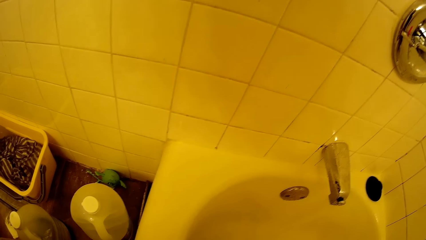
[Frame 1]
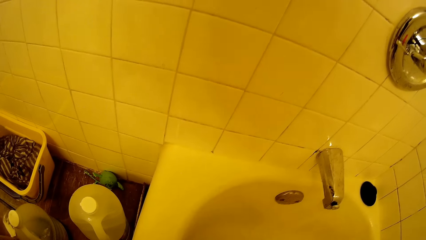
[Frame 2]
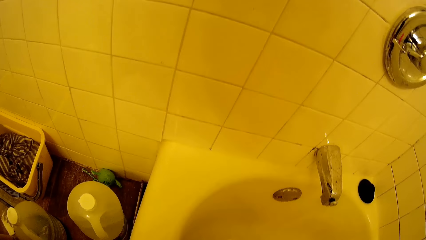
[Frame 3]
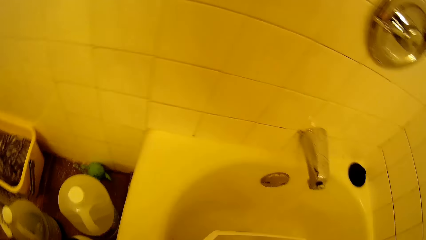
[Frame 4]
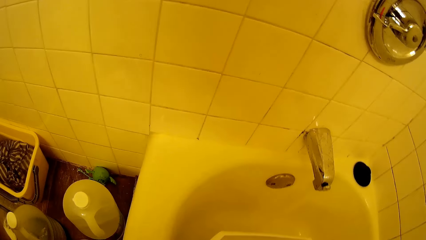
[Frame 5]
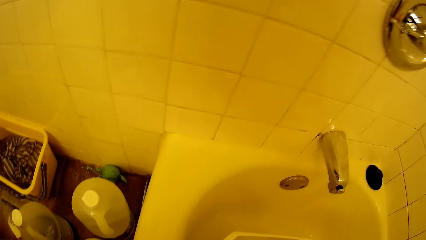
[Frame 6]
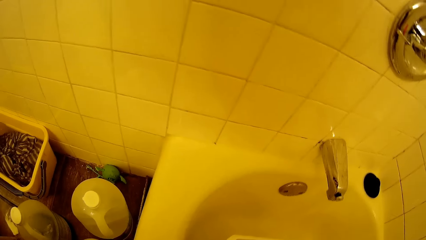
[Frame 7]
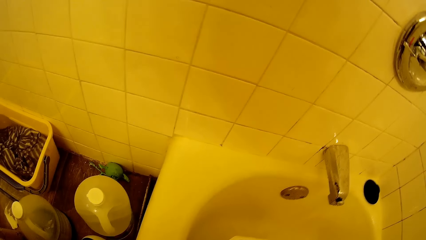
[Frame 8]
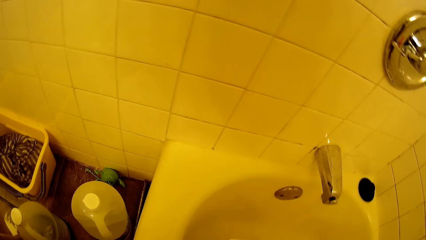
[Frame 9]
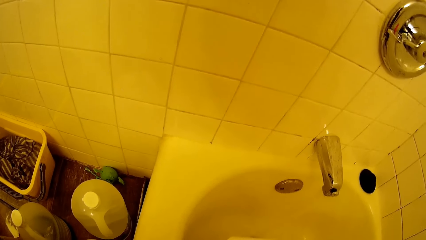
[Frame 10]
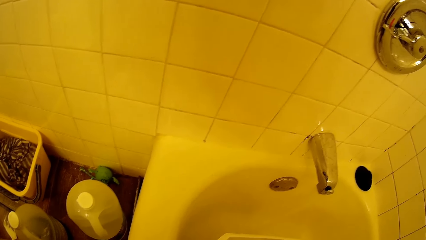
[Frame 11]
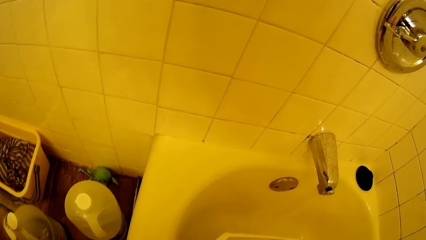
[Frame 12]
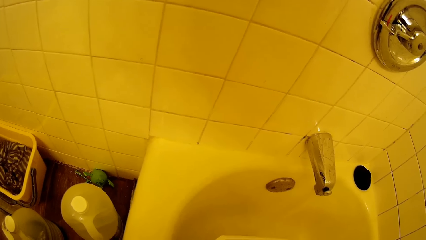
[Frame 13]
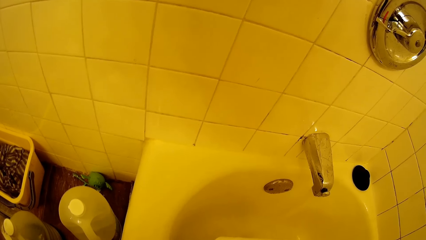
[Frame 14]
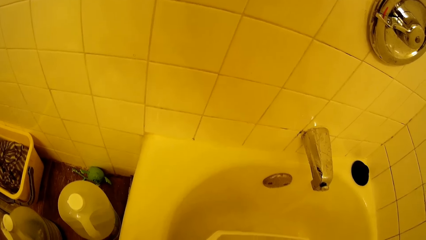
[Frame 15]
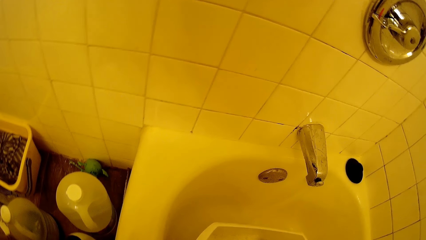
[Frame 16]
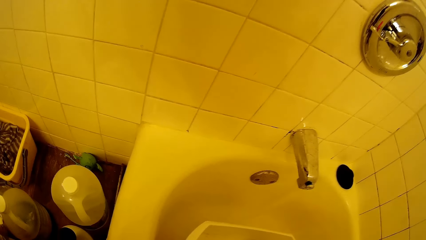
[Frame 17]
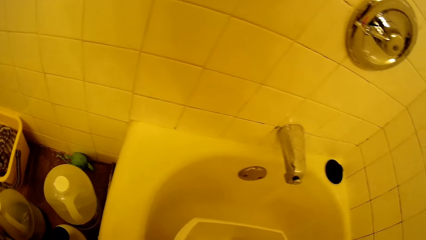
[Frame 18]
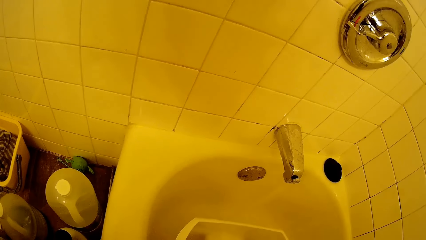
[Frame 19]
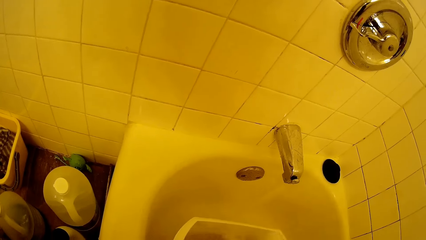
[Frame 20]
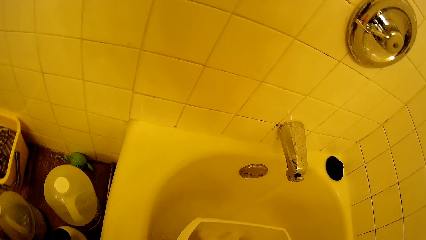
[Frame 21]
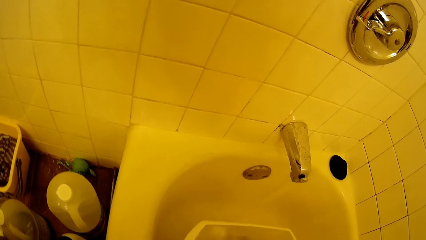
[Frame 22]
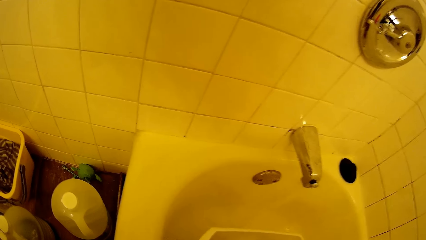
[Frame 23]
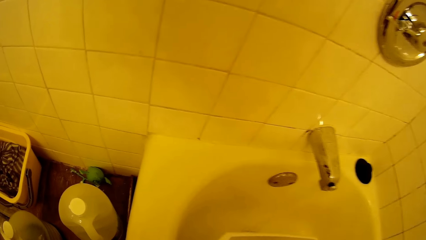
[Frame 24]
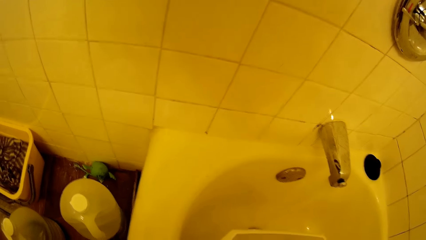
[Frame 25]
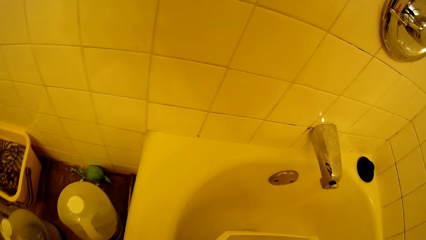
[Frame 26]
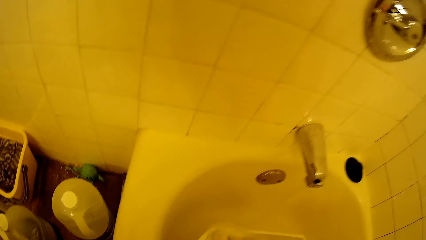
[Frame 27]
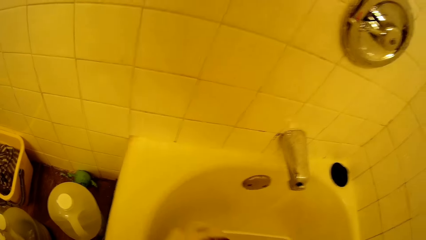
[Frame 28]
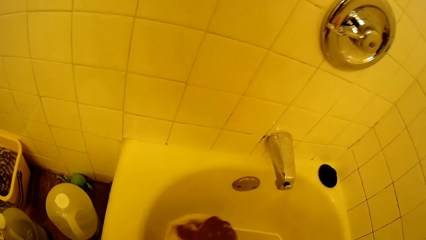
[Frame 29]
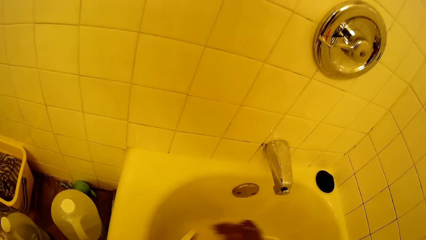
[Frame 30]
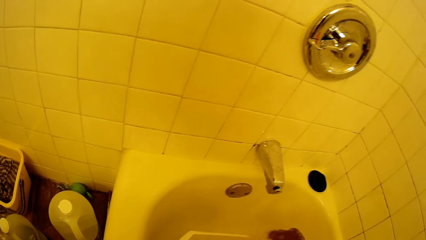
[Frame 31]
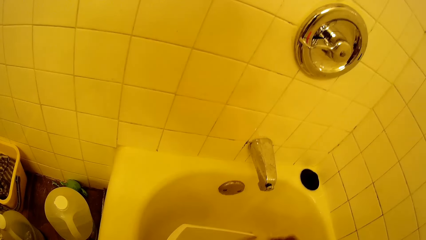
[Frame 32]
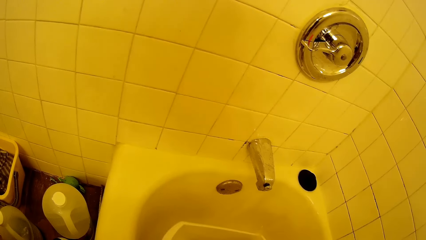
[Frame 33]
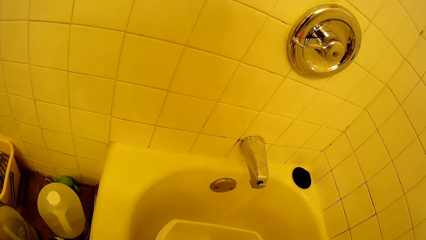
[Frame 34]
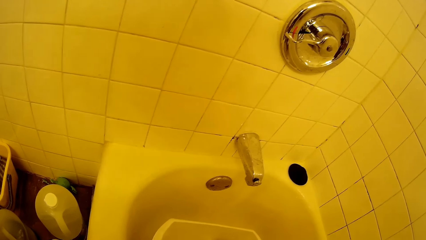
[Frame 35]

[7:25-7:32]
The camera wearer washes the container.

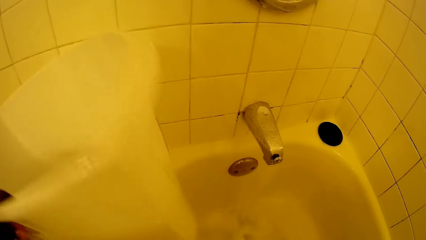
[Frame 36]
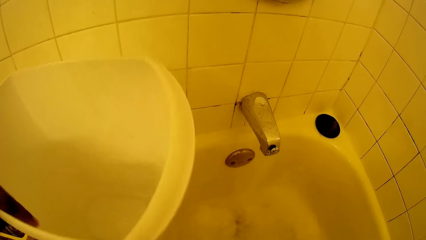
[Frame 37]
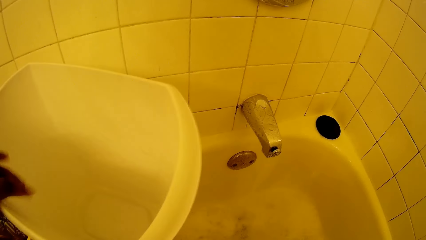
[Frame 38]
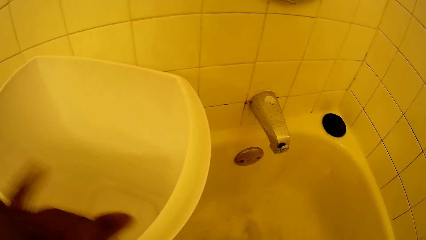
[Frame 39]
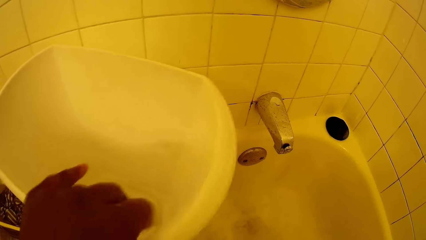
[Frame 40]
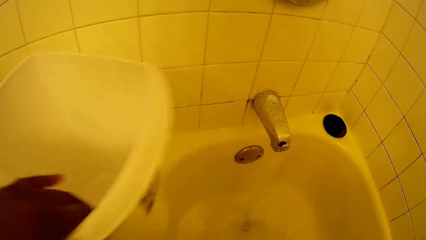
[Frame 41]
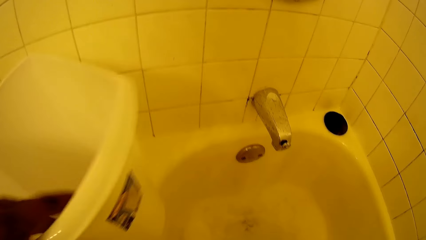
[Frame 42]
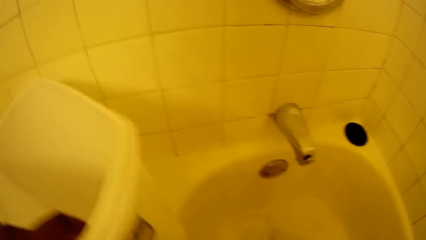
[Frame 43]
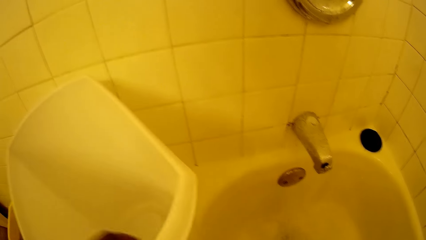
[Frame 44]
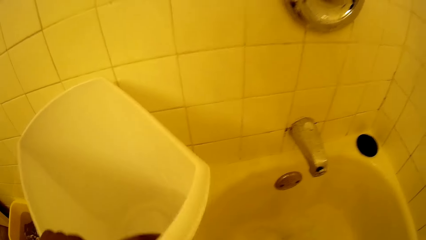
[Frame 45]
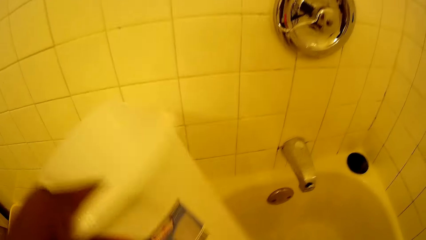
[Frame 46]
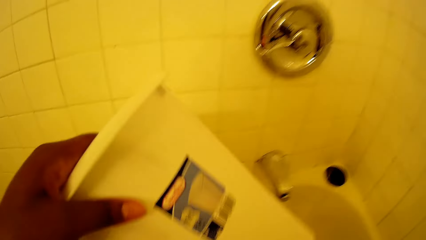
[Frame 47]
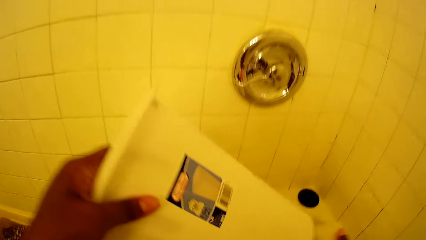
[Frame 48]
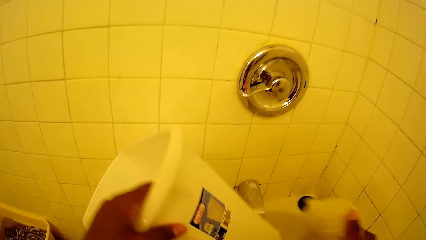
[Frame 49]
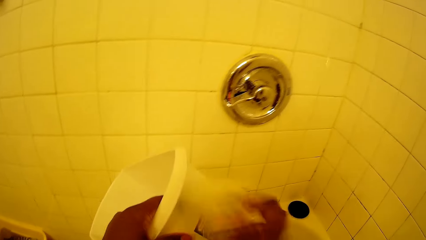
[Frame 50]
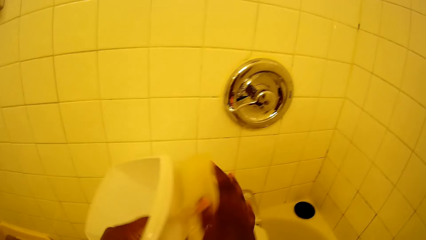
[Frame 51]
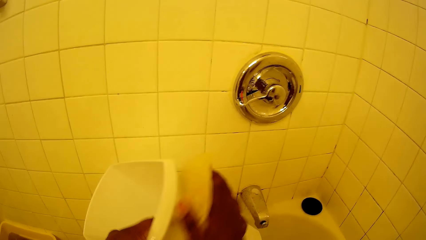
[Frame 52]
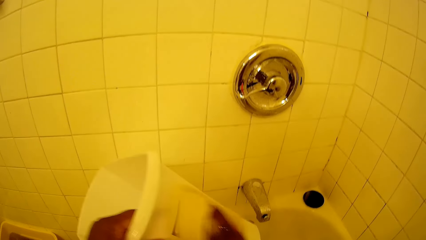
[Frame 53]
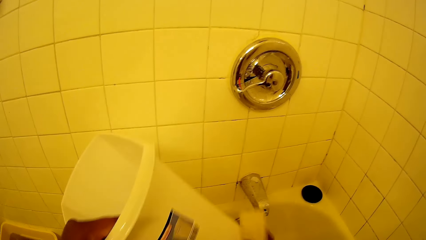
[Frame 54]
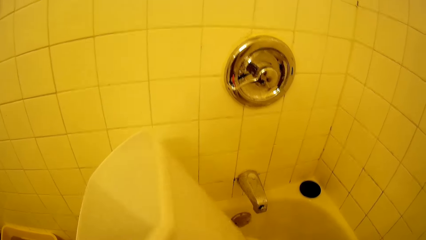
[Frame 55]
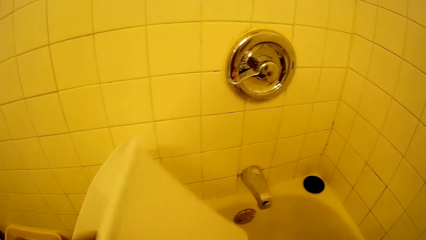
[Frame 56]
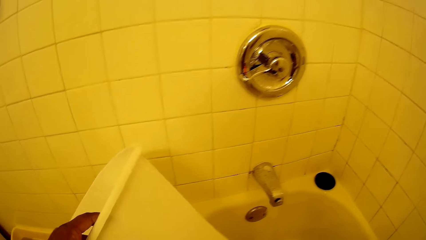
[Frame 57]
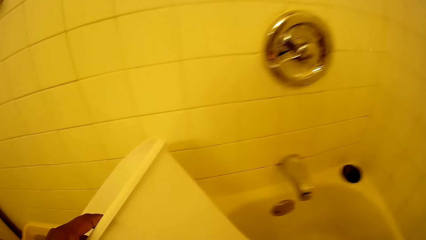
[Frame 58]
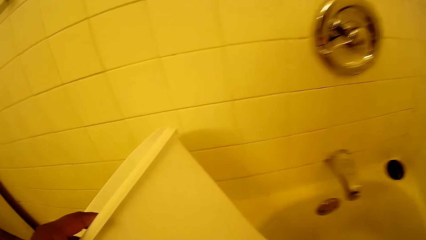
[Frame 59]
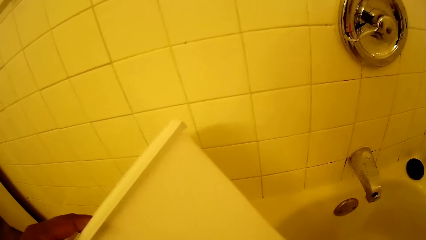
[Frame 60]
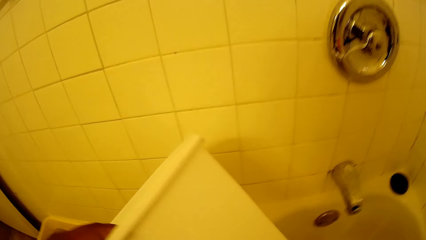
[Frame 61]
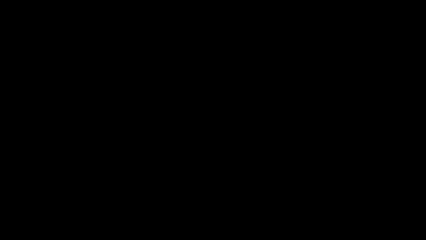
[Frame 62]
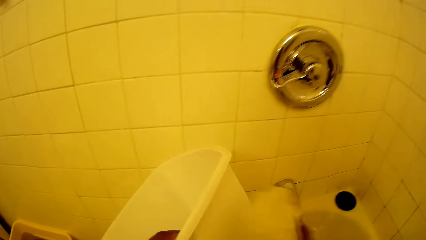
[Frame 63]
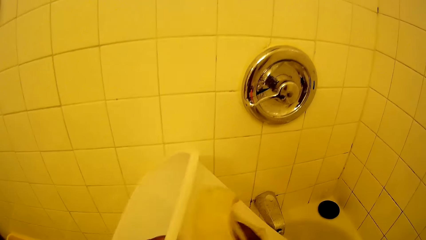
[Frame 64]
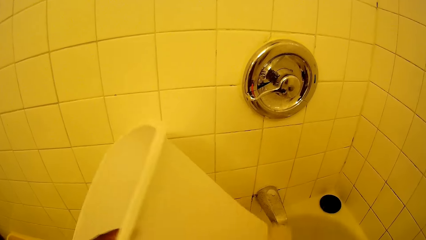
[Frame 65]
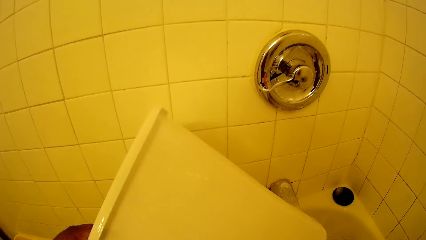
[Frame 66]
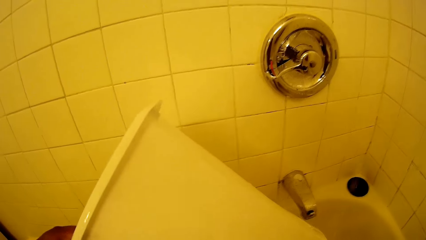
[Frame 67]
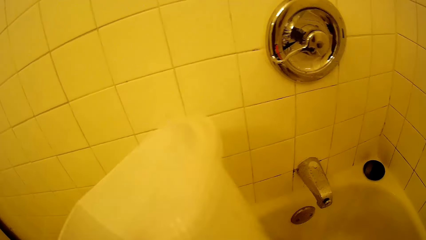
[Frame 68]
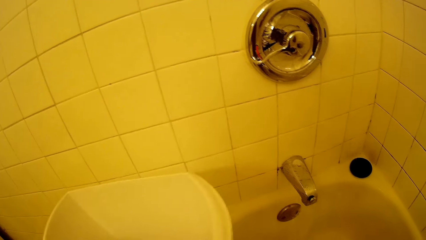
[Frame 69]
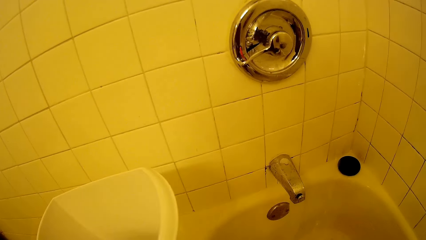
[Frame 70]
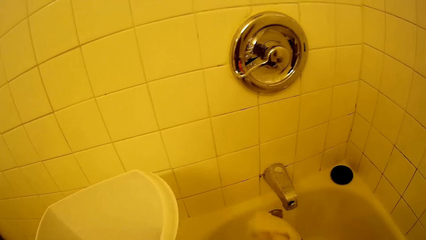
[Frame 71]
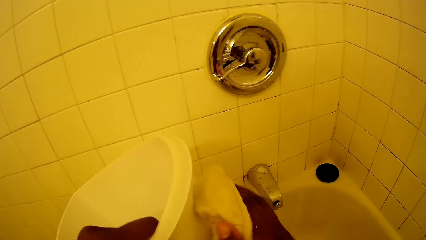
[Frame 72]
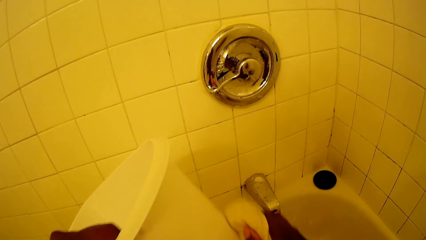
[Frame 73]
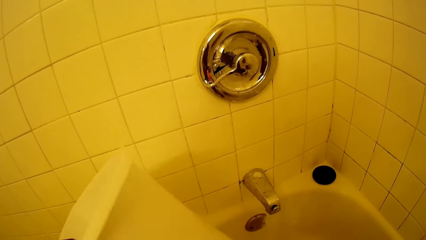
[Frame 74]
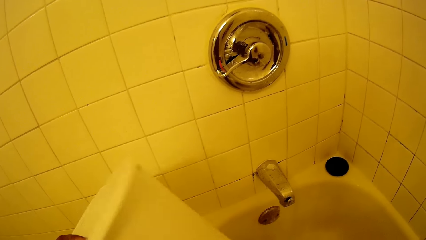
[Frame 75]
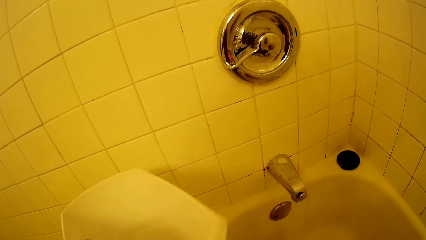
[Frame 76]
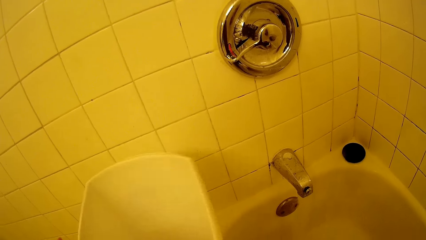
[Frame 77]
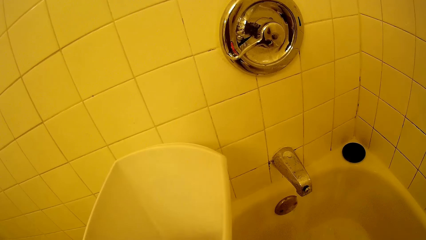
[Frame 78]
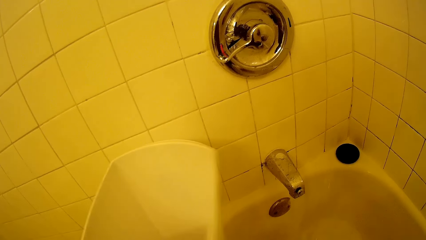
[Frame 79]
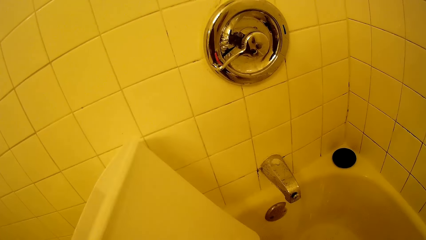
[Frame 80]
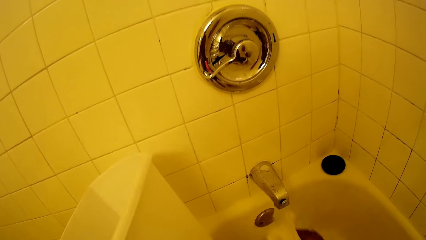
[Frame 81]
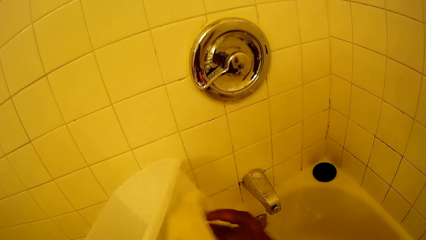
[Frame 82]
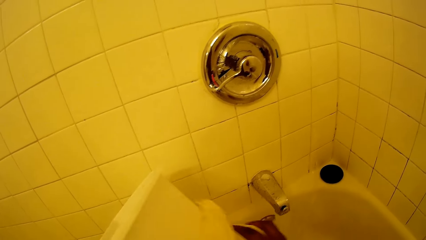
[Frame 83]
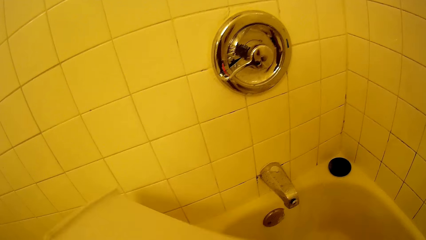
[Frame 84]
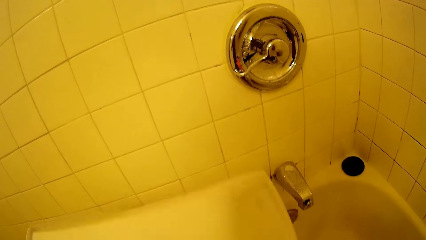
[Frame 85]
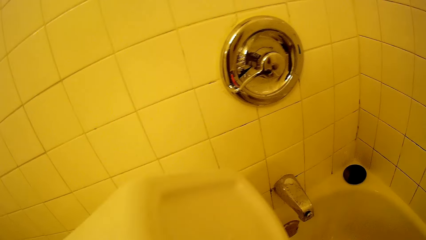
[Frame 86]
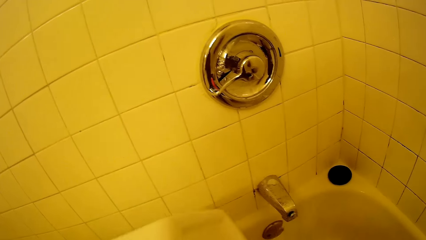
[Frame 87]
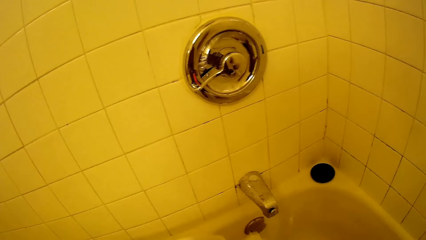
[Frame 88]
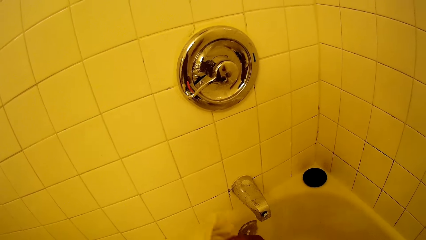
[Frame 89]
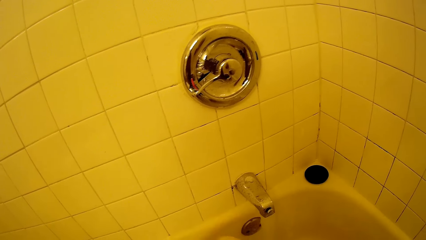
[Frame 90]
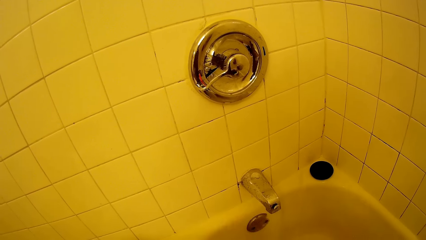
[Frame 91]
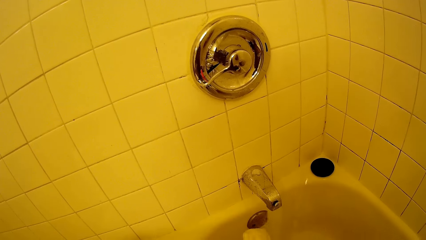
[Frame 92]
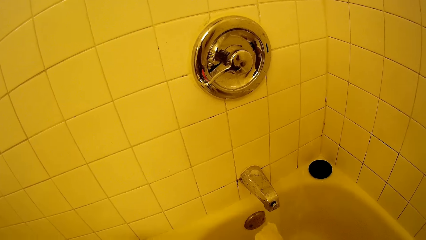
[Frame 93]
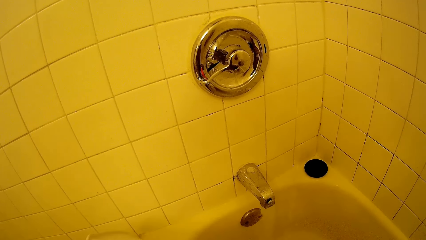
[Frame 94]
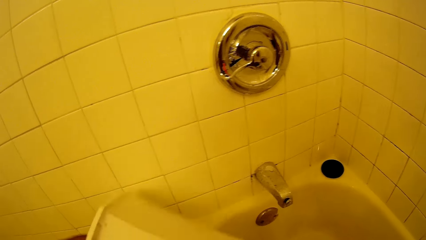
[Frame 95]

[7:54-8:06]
The camera wearer takes the container. They wipe the container.
